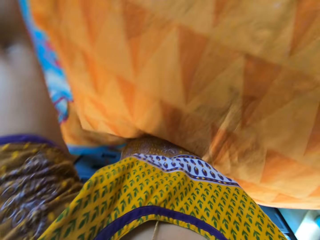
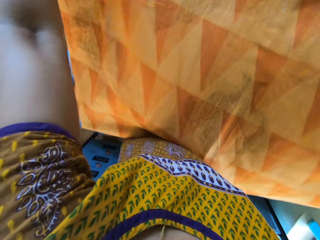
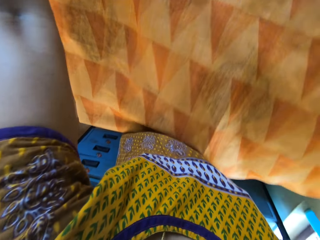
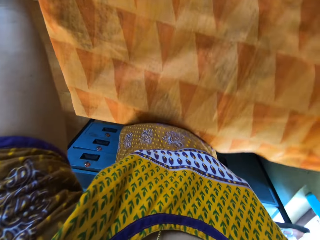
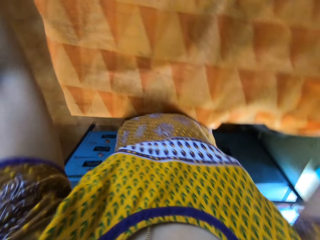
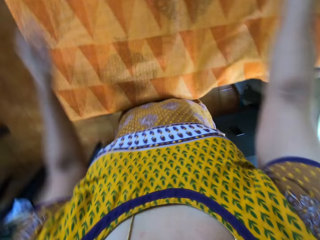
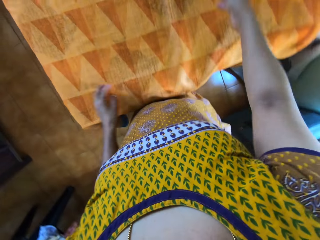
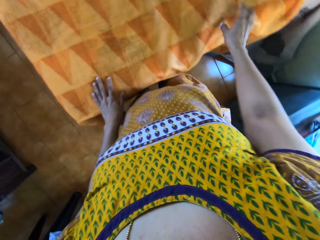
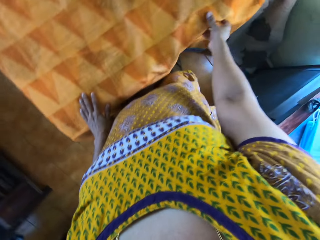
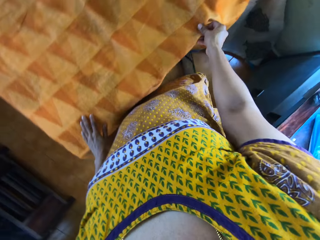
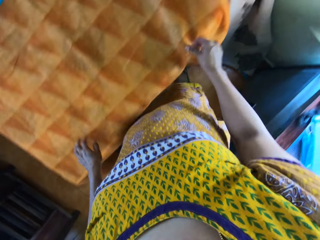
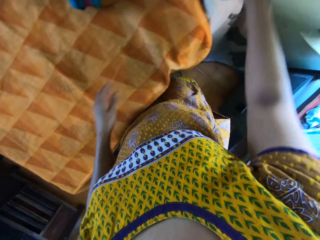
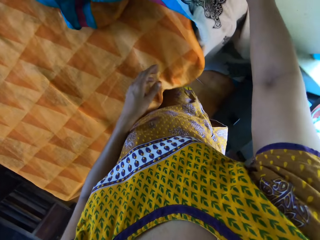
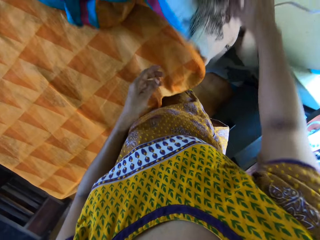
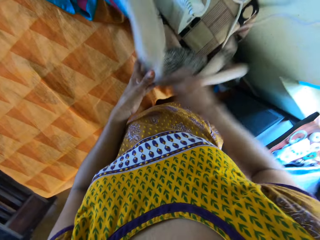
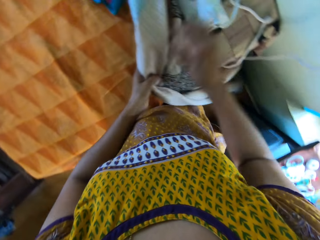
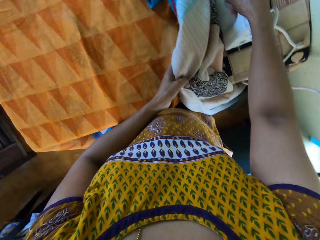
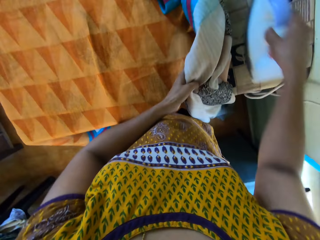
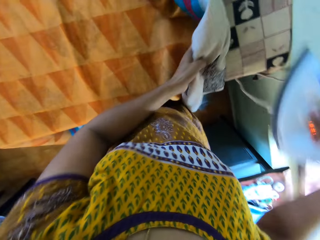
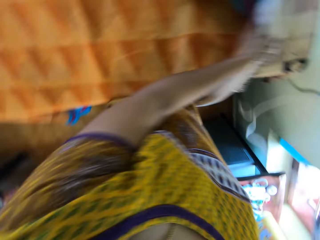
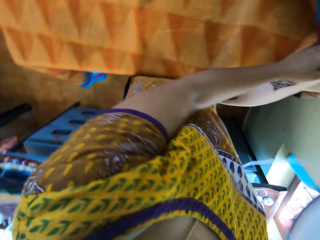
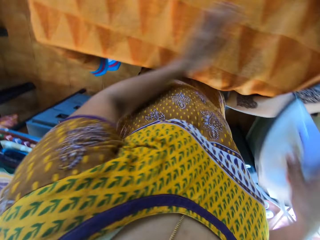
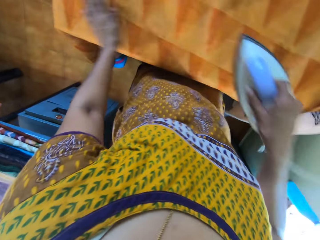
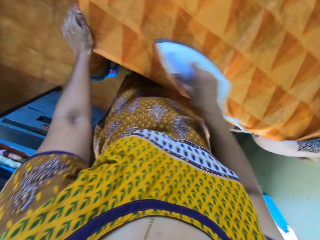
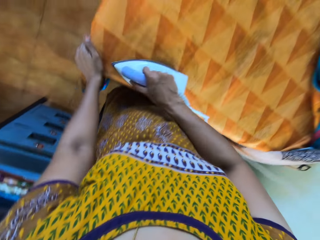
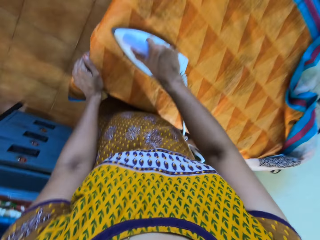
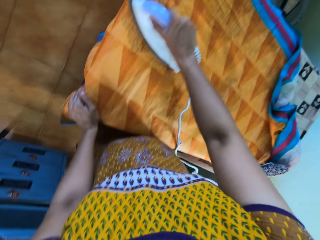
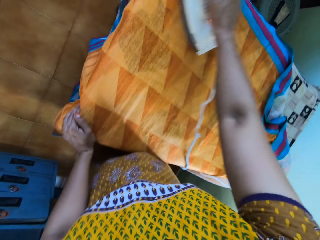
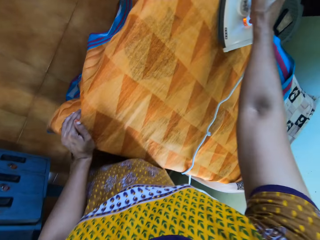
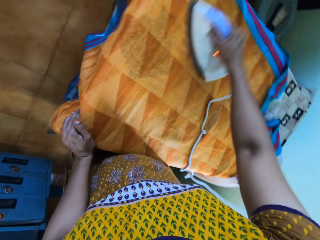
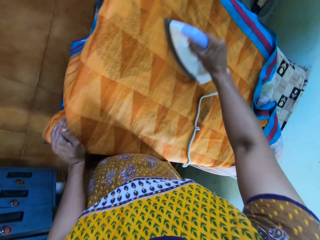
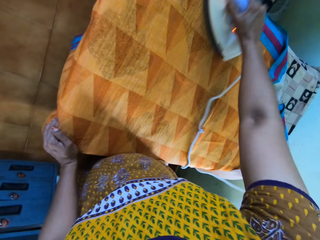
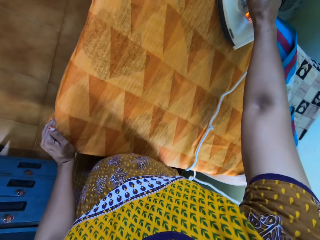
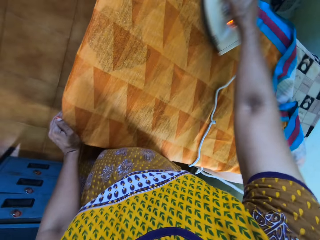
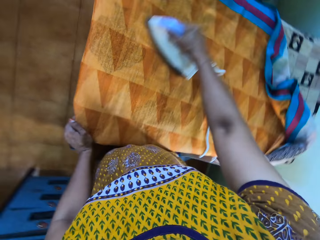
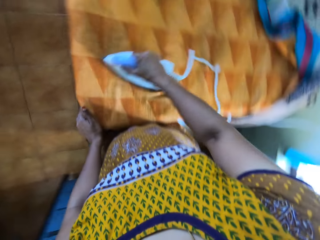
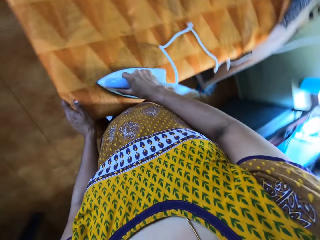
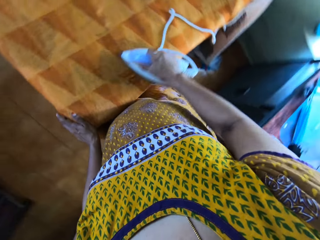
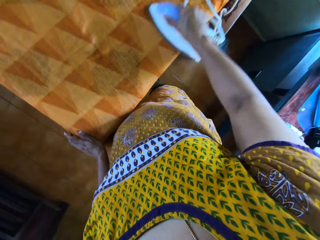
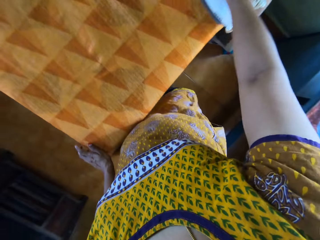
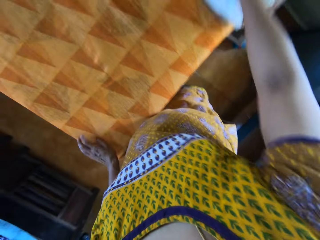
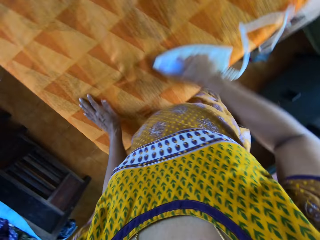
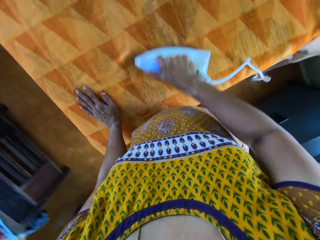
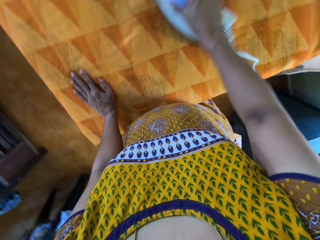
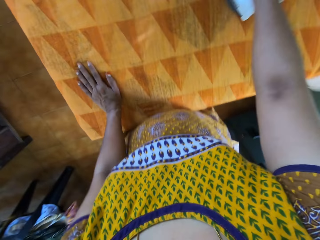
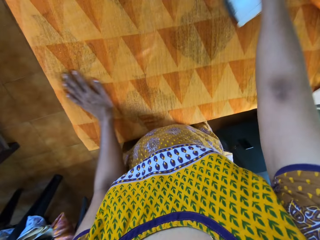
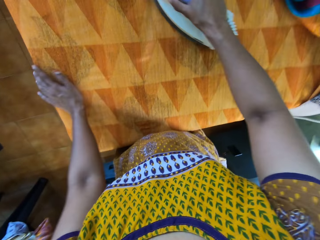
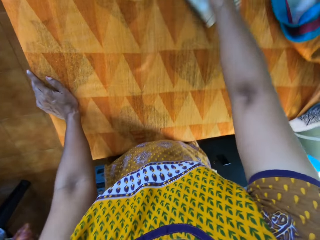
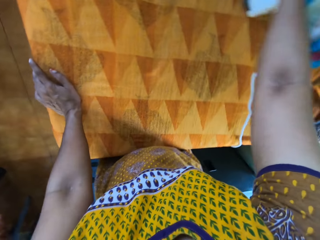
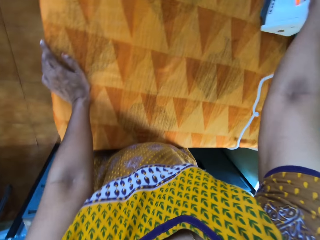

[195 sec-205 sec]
The camera wearer picks up the iron on the table with her right hand. She irons the fabric on the pressing table with the iron in her right hand.

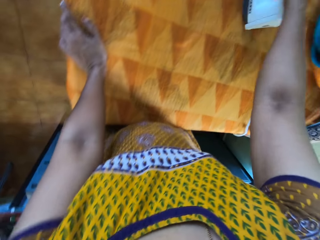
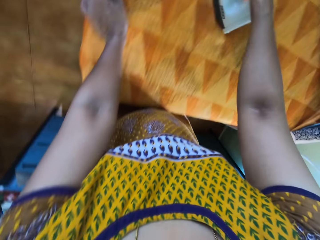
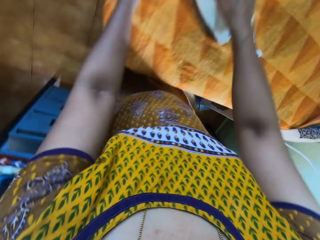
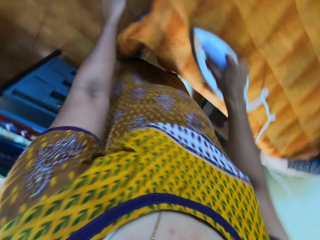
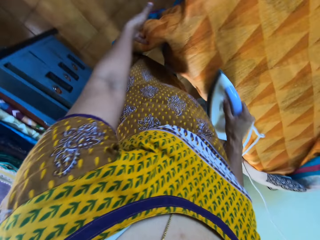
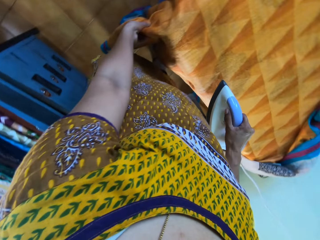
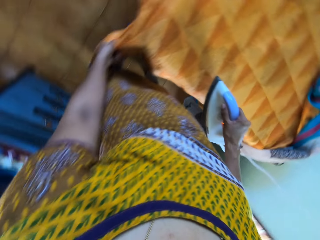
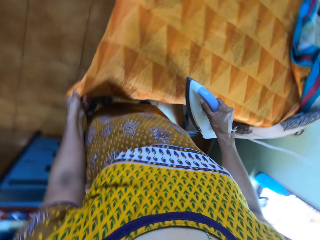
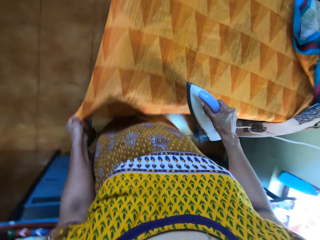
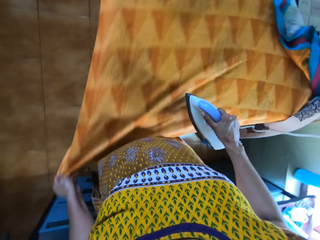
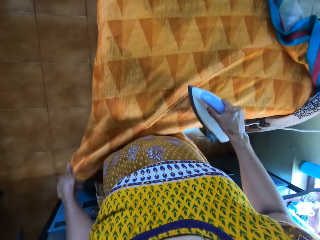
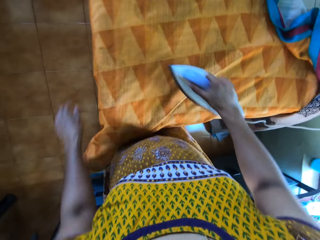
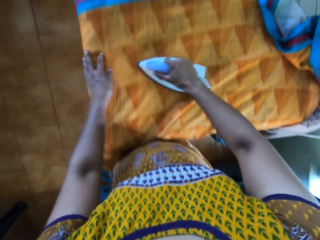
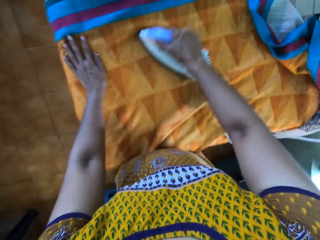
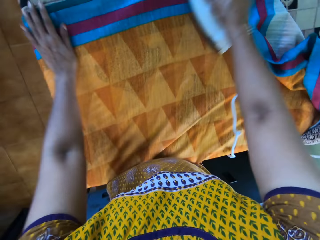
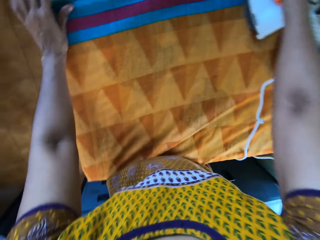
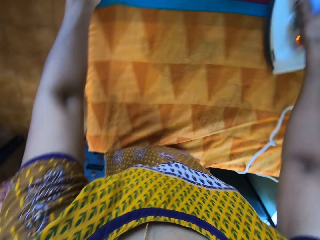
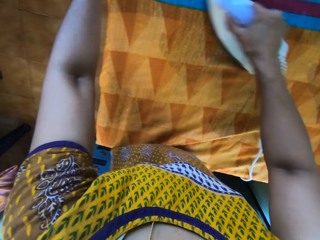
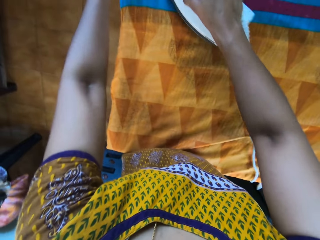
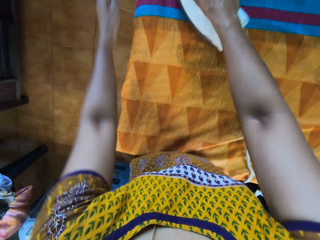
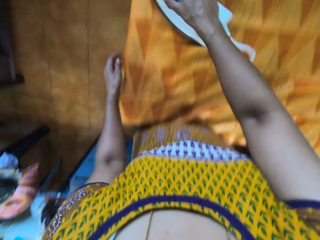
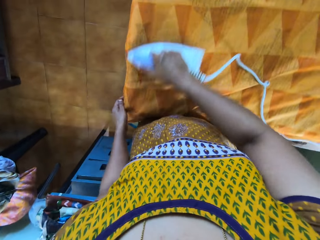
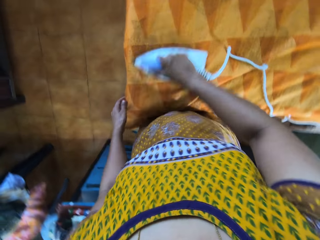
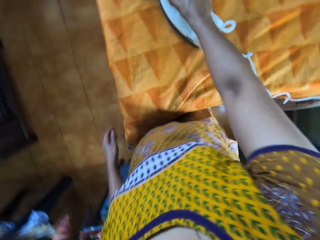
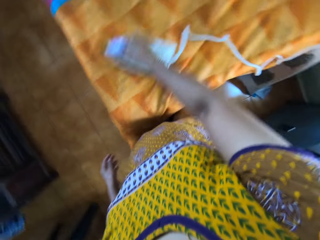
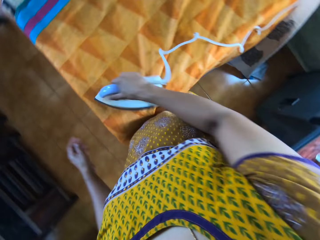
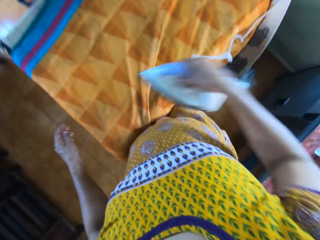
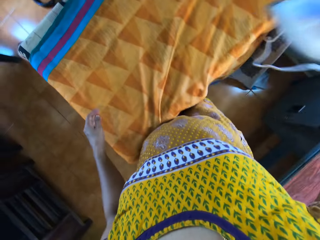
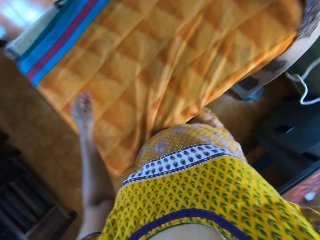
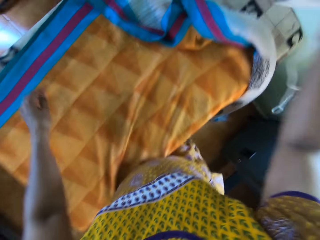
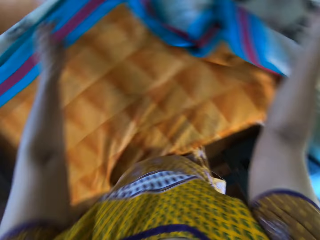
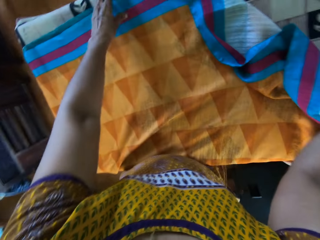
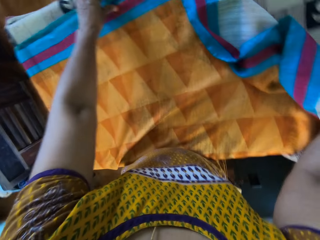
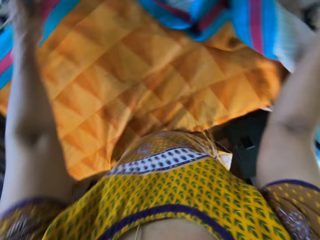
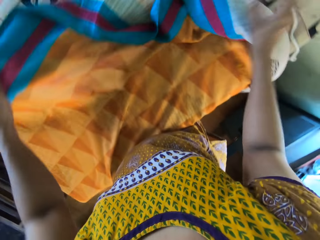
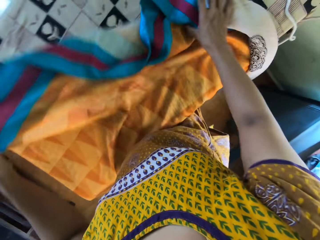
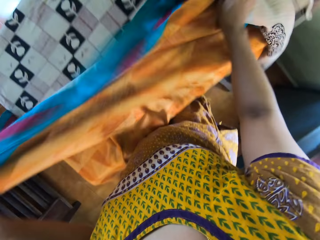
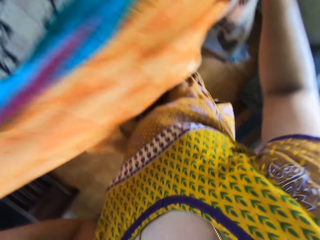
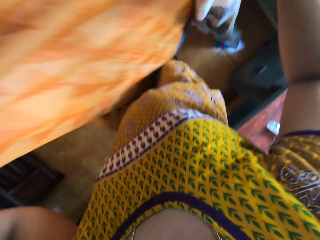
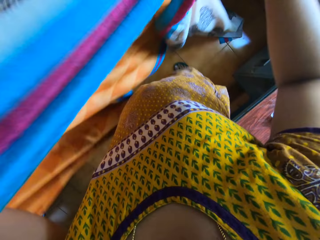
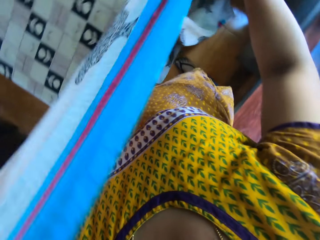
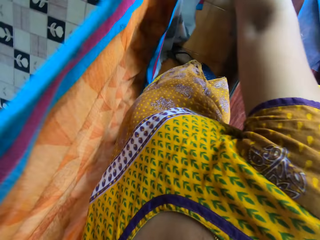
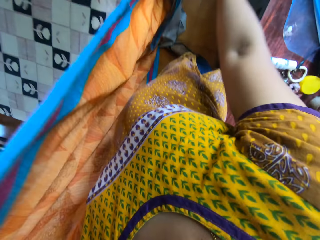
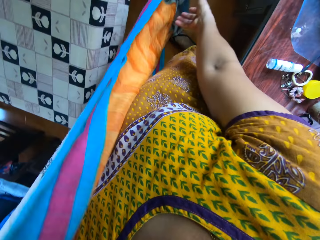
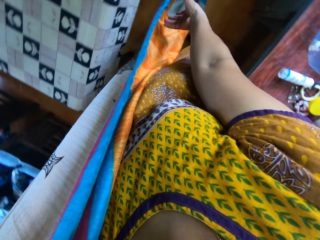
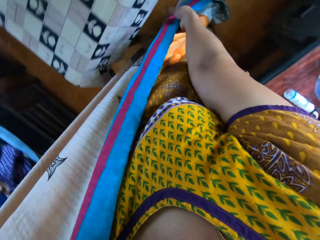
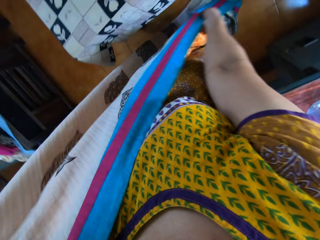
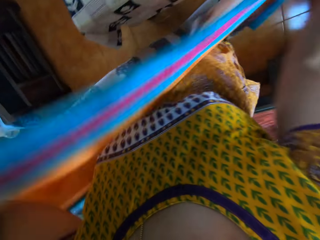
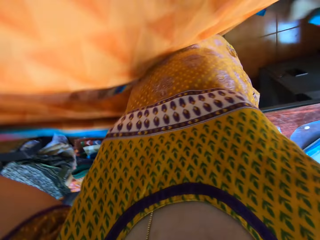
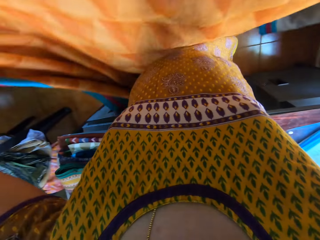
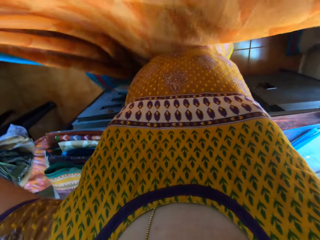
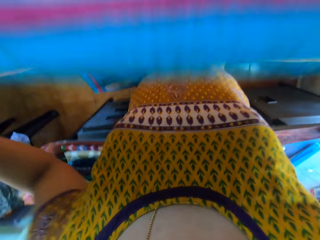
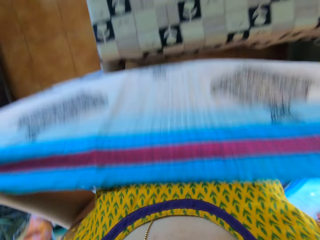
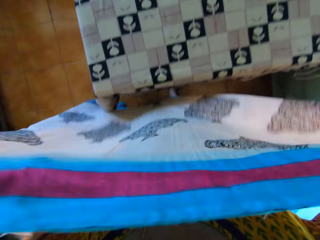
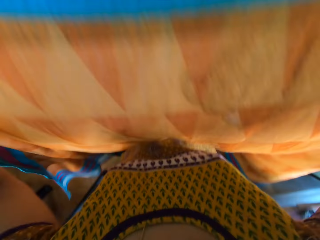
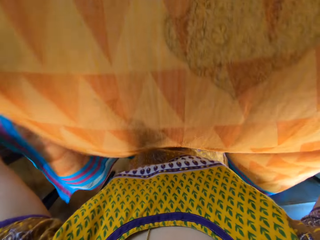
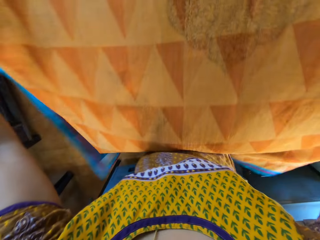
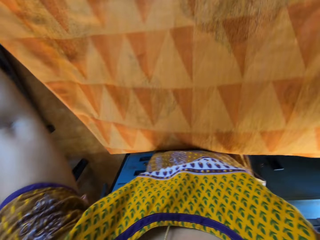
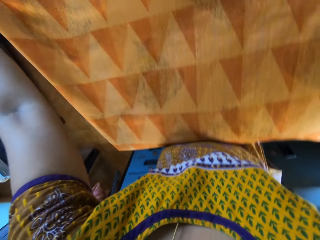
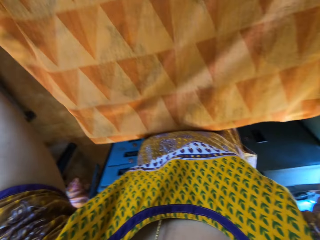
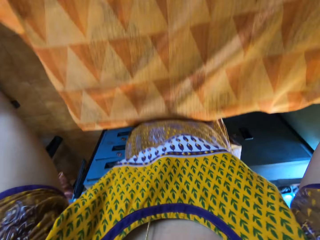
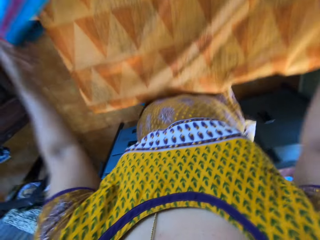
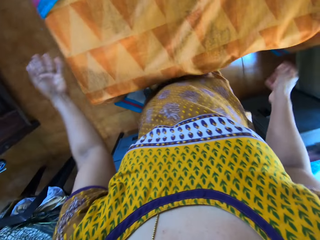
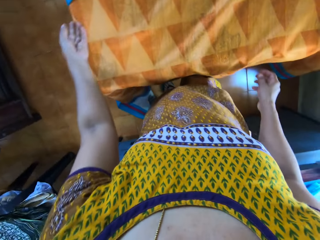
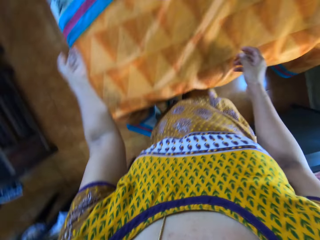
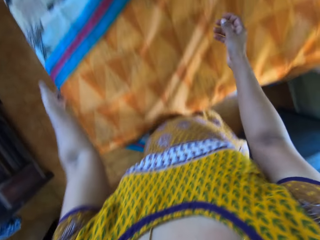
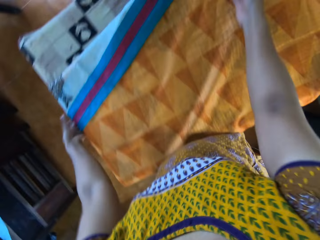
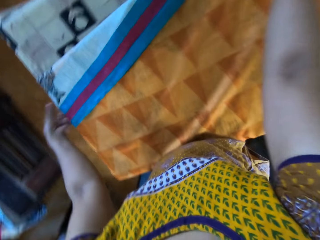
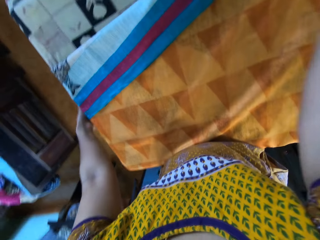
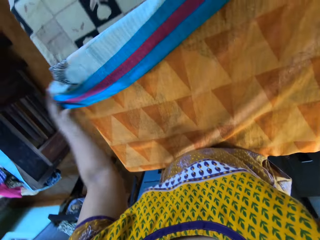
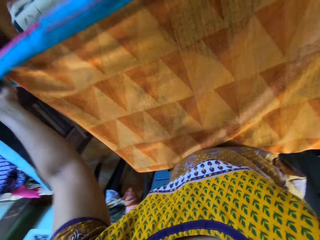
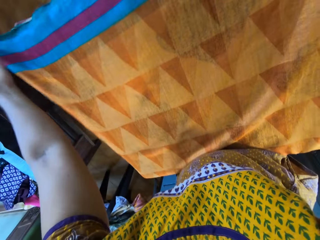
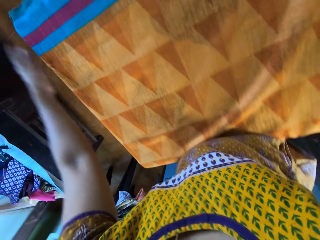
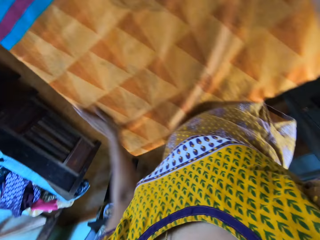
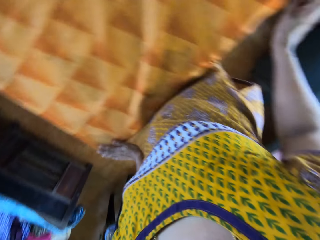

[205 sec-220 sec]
The camera wearer adjusts the fabric on the pressing table with her left hand. She irons the fabric on the pressing table with the iron in her right hand. She drops the iron in her right hand on the pressing table. She picks up the fabric on the pressing table with both hands and sets the fabric on the pressing table with both hands.
